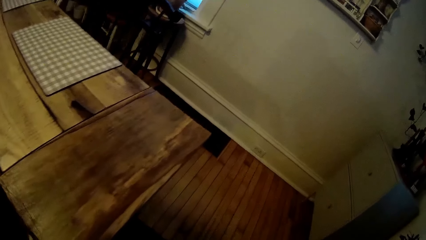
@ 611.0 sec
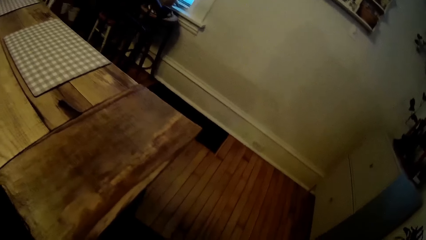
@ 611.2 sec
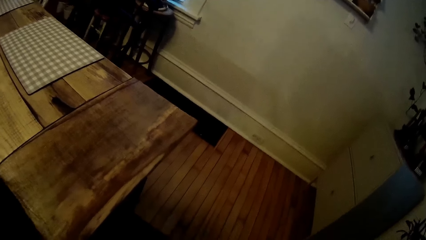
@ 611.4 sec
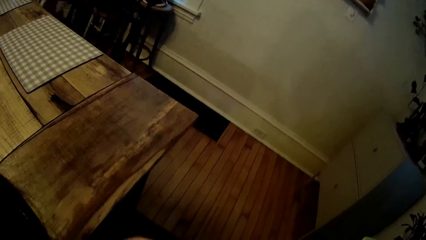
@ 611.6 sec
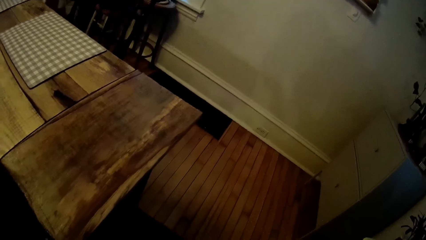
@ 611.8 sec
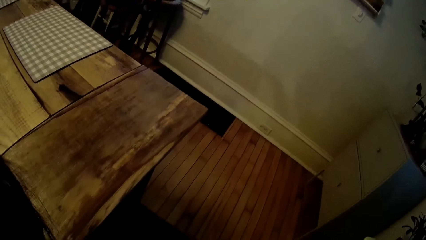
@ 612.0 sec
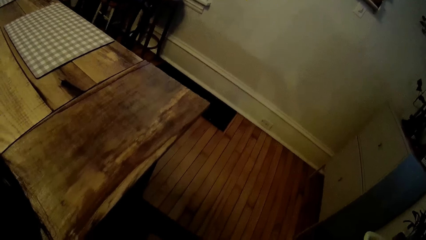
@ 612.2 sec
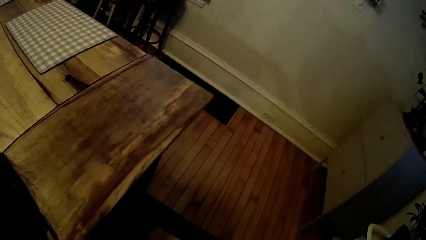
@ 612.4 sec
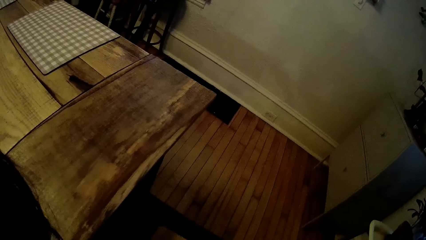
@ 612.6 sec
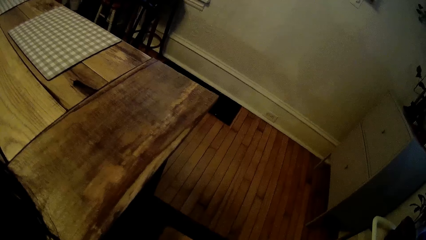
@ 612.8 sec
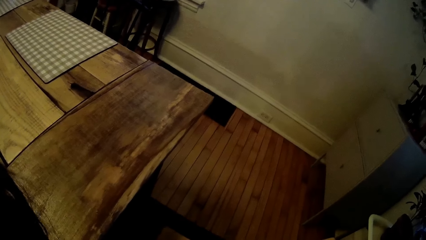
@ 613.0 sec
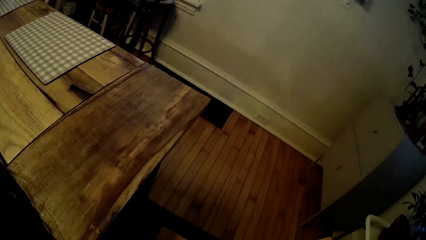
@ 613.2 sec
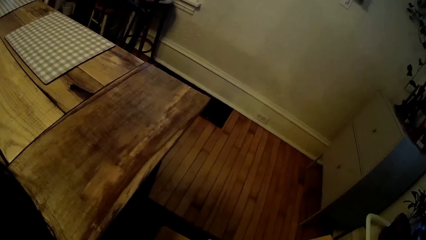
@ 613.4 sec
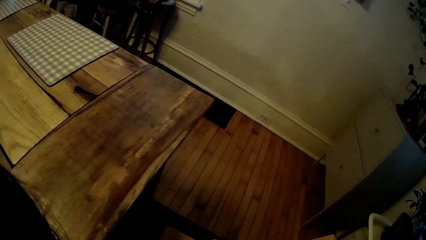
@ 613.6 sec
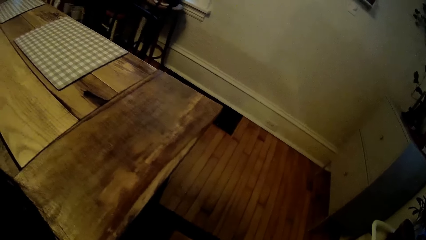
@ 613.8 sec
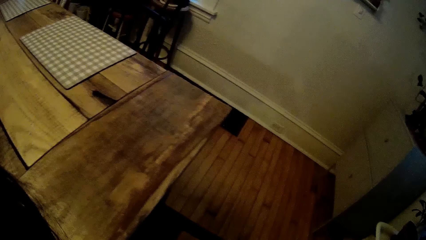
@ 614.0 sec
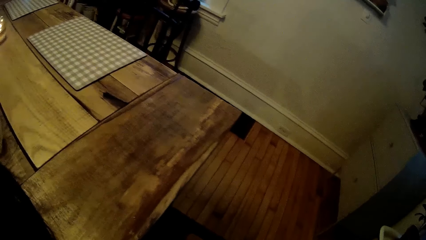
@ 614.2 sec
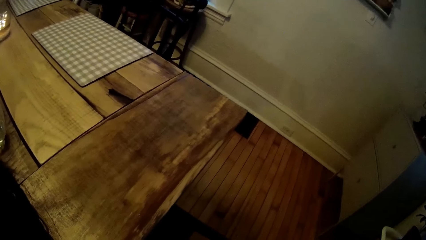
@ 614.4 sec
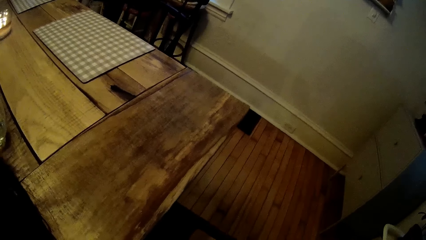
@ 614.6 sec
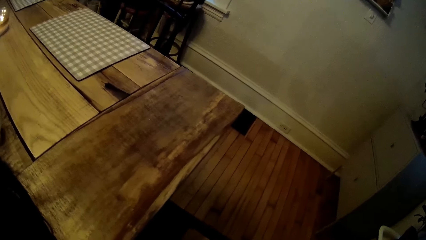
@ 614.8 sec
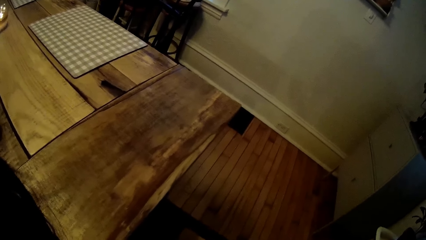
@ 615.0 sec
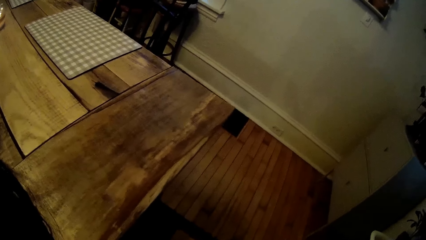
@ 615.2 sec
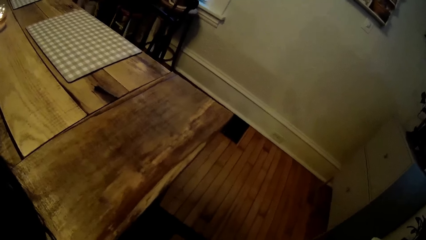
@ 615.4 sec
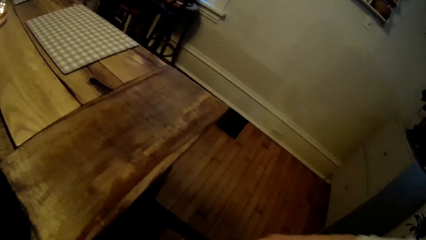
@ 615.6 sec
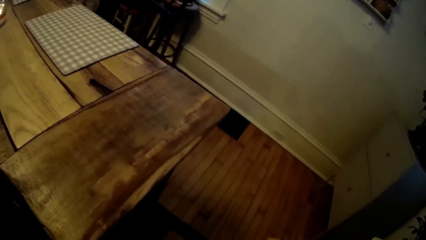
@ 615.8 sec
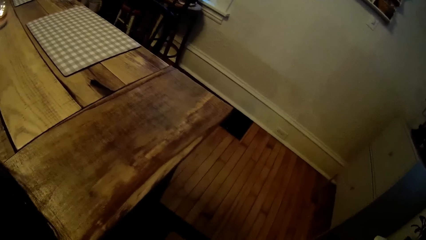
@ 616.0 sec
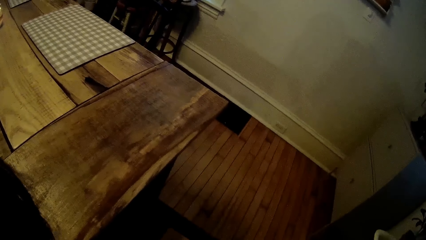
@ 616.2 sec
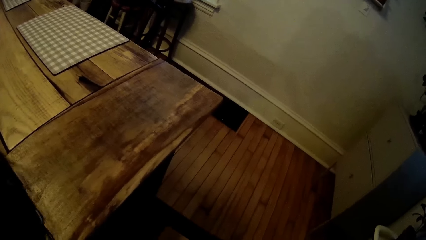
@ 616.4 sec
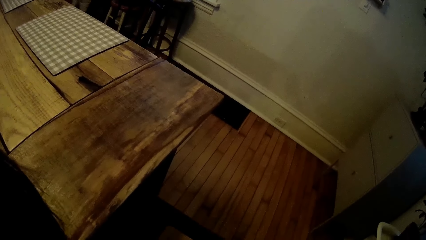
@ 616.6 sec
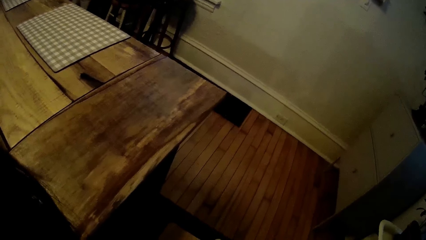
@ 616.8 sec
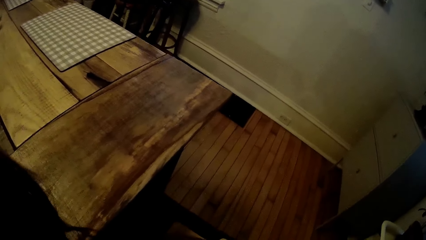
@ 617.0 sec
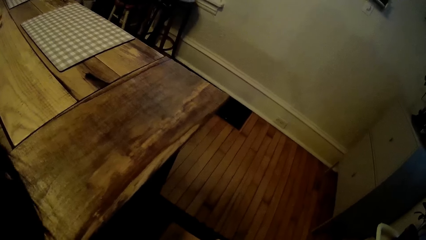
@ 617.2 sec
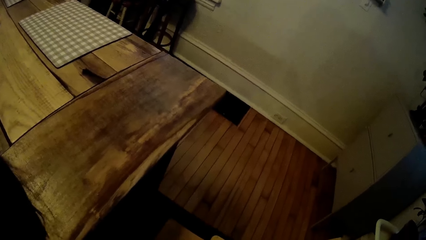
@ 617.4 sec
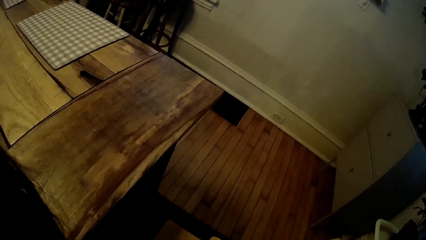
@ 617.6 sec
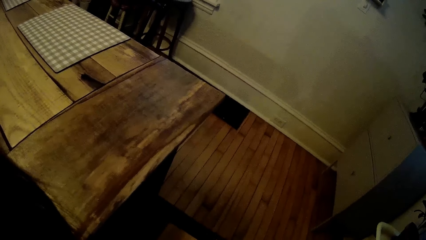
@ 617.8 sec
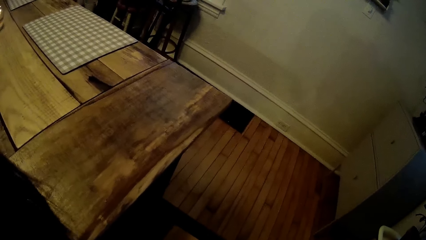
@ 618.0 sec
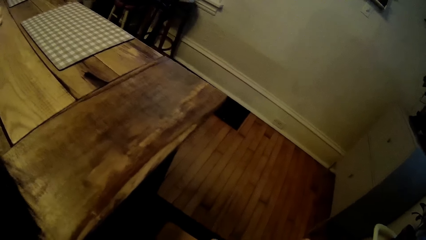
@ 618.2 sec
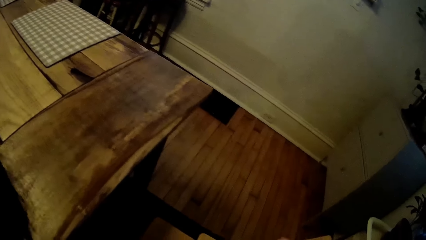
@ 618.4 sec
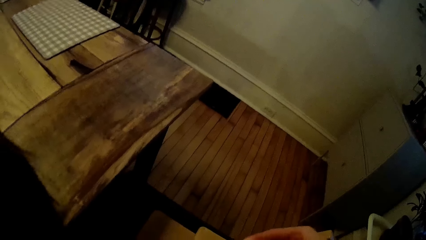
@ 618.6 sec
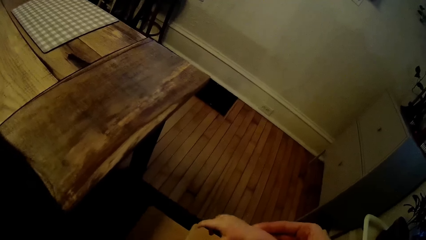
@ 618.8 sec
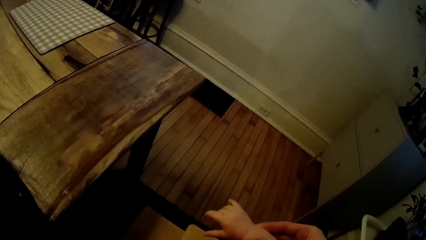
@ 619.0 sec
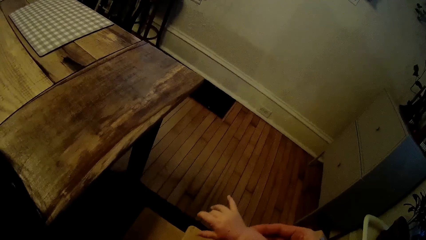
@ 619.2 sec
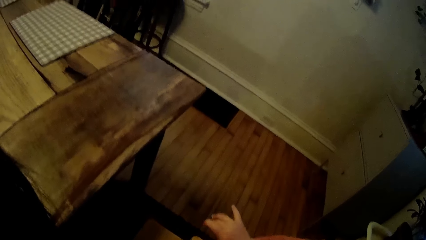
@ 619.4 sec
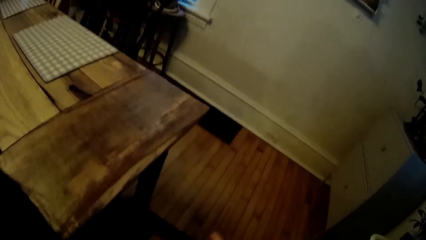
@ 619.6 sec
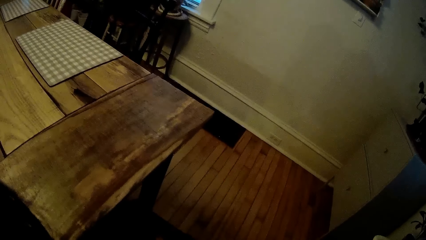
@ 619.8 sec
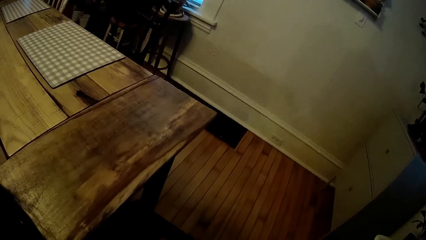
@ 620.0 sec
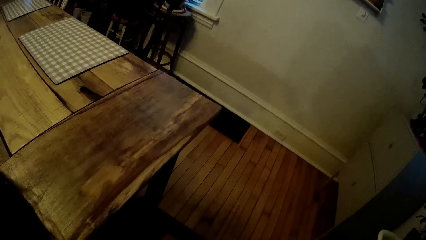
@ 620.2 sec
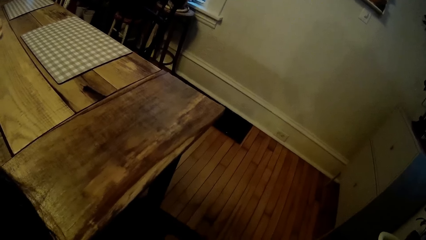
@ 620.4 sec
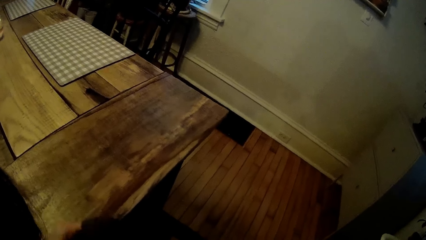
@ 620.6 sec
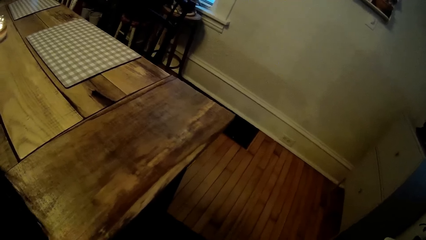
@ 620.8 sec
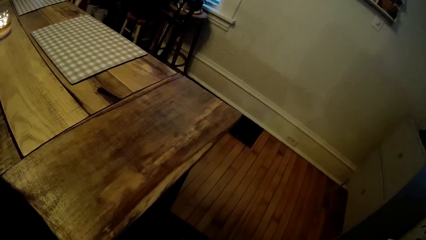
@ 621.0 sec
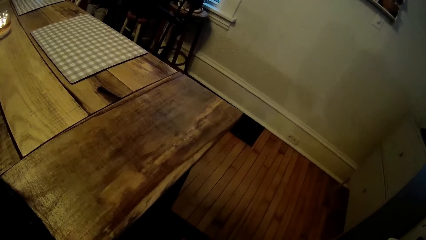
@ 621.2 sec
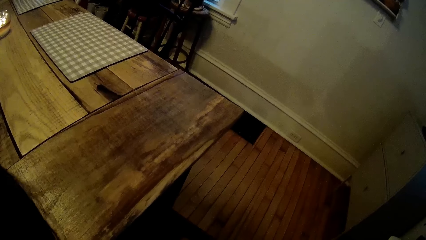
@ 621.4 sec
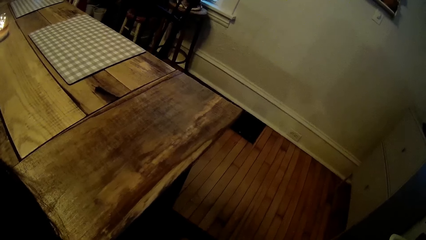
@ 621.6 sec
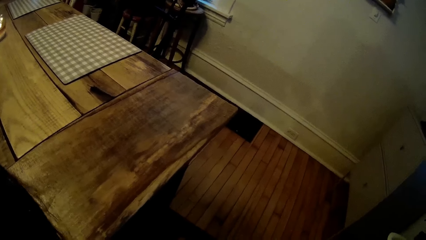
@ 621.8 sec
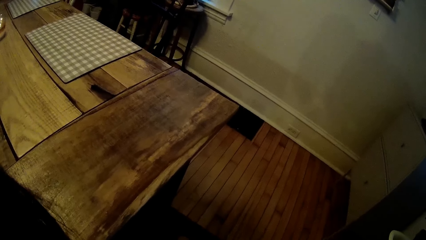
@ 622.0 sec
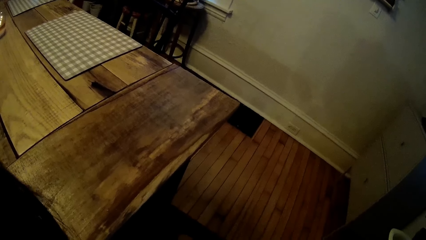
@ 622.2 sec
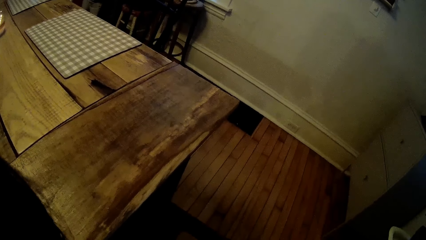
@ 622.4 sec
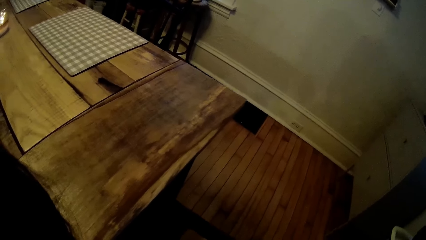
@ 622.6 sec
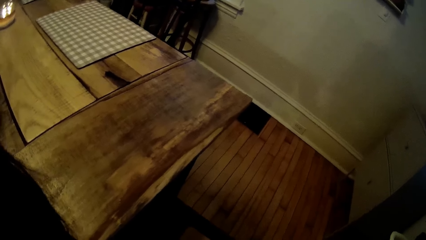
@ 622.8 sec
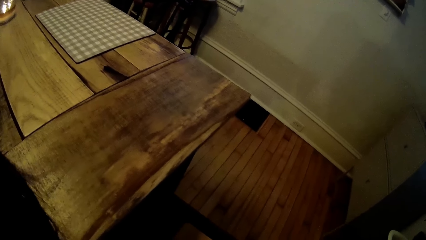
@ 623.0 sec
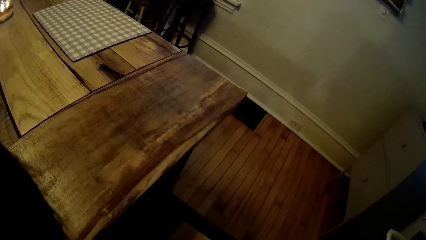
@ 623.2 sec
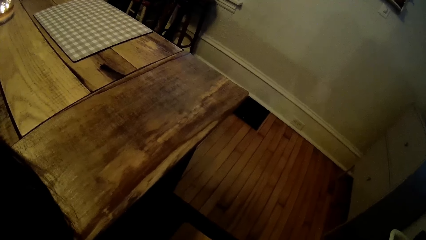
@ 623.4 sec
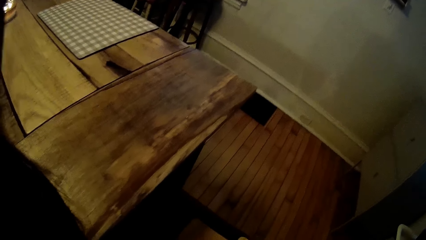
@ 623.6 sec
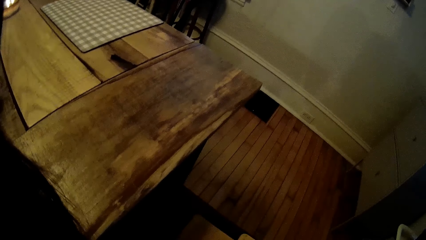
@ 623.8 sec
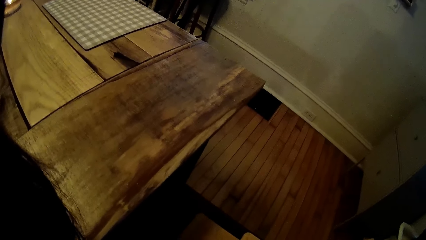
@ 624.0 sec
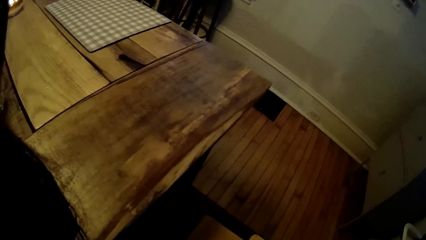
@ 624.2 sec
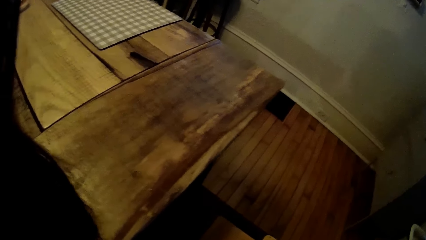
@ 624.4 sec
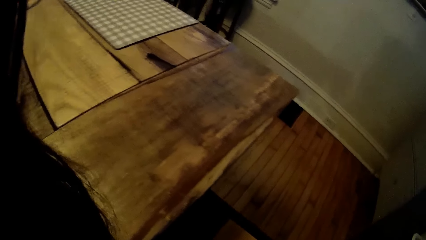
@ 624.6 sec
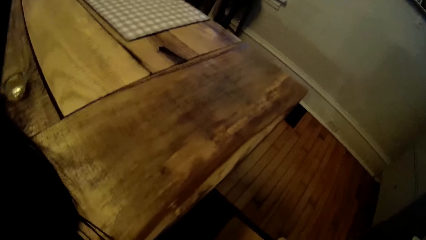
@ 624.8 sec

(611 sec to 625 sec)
The camera wearer talks to a baby. She holds the right hand of the baby with her right hand.

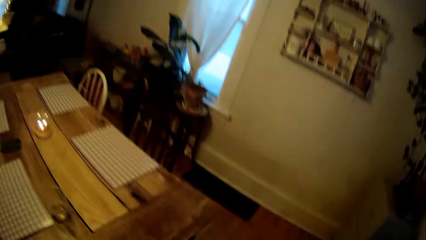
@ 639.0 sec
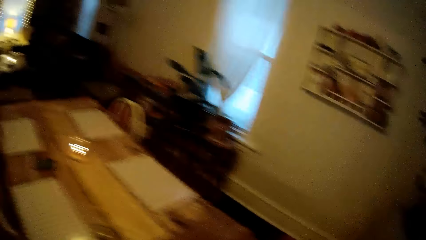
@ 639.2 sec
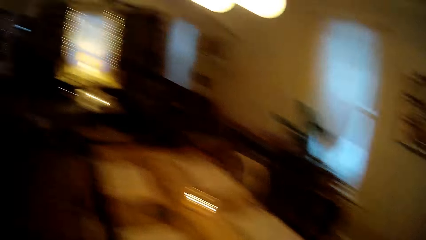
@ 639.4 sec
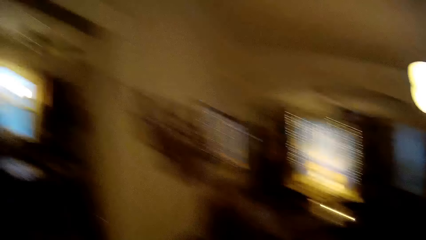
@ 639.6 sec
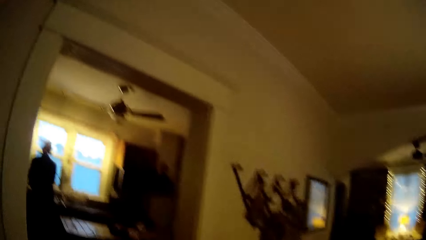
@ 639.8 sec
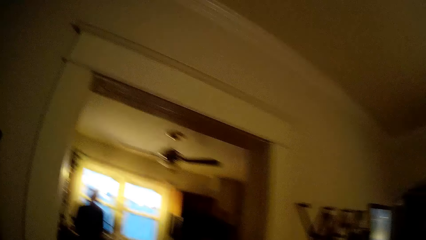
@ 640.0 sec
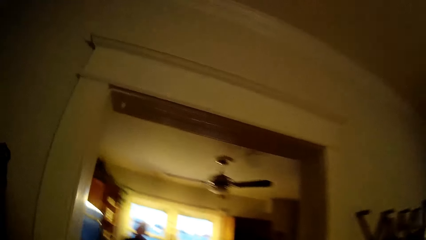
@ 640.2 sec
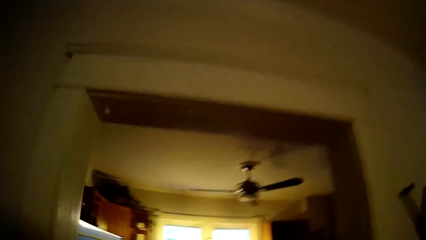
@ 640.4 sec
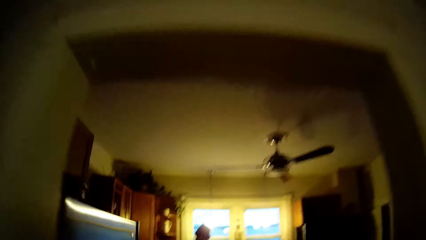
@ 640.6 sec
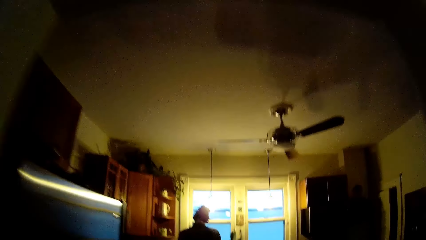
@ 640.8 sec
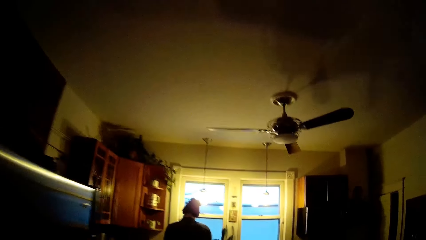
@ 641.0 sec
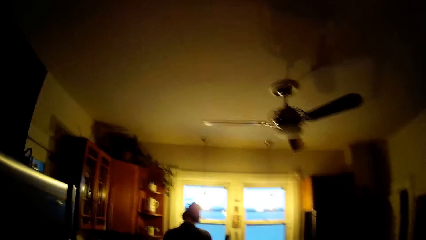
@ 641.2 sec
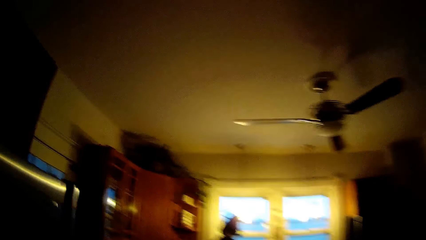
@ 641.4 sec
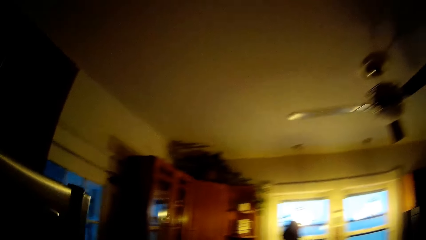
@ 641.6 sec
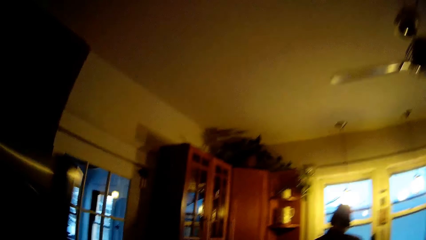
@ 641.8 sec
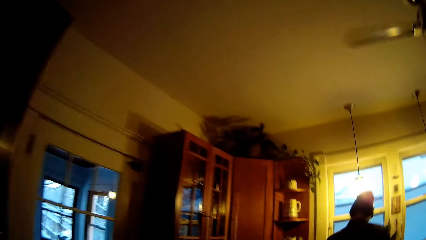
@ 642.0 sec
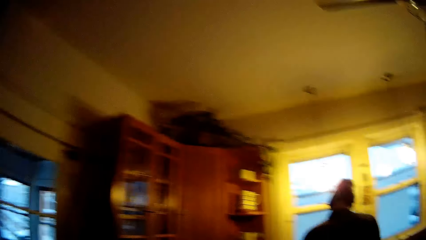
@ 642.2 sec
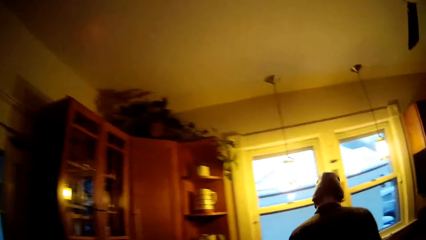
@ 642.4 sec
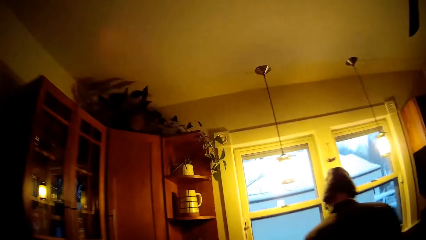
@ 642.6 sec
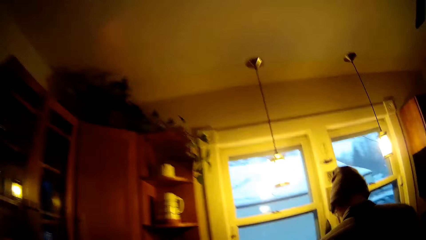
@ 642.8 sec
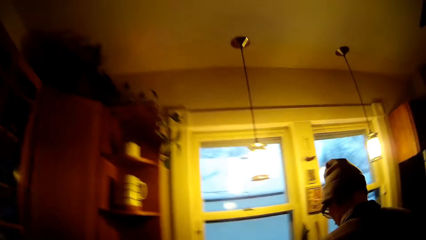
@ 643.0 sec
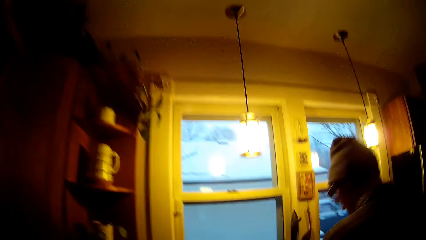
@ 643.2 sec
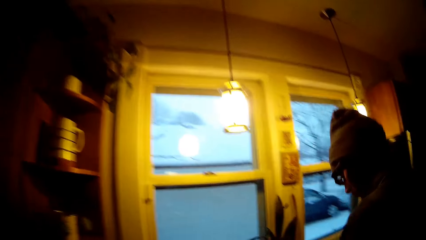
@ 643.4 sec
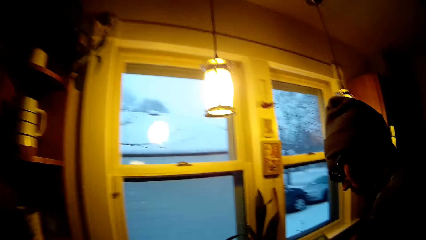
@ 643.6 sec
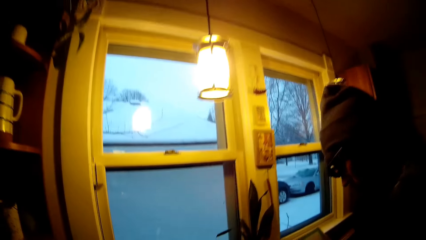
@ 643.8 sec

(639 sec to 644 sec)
The camera wearer walks to the kitchen from the dining.
